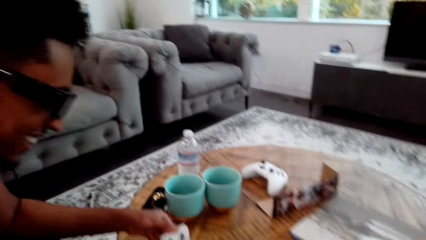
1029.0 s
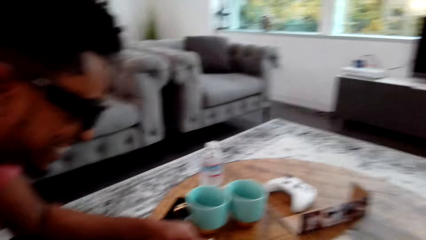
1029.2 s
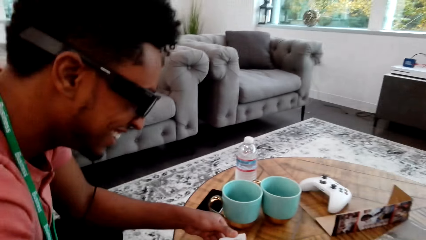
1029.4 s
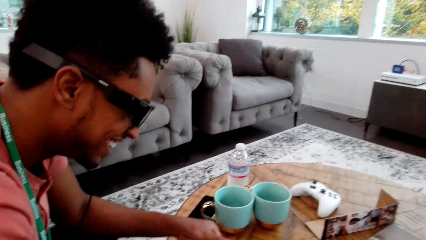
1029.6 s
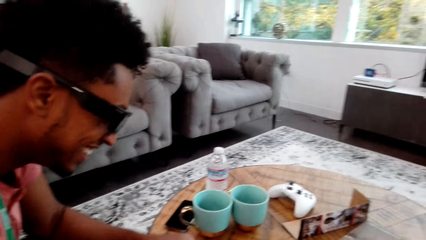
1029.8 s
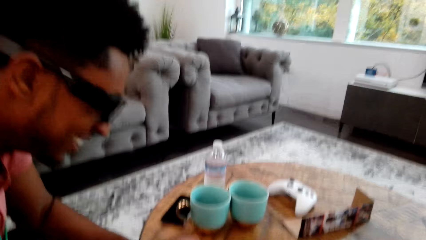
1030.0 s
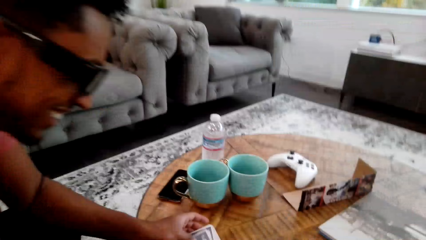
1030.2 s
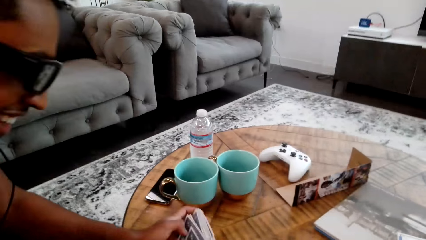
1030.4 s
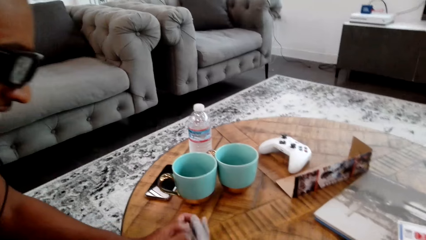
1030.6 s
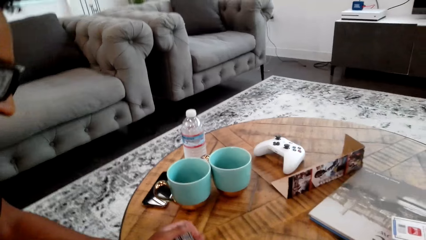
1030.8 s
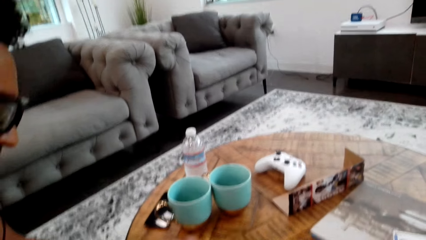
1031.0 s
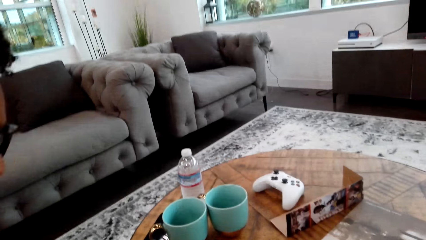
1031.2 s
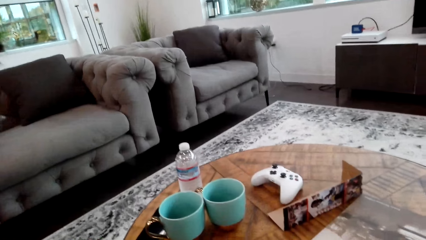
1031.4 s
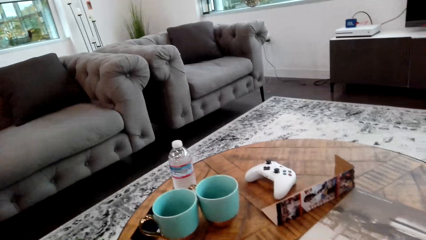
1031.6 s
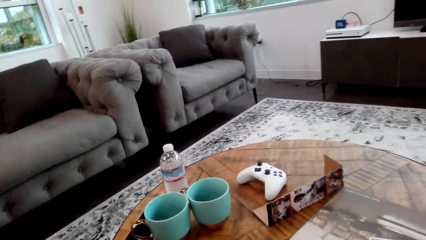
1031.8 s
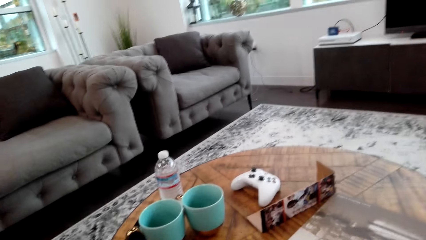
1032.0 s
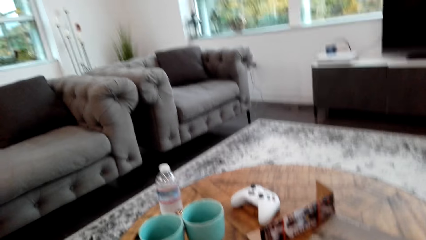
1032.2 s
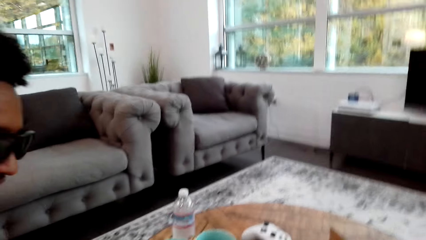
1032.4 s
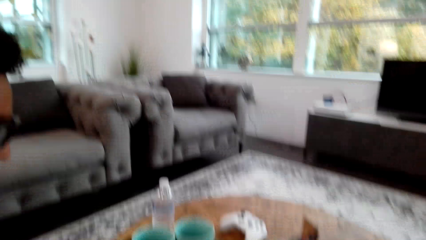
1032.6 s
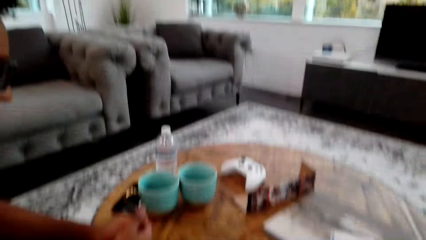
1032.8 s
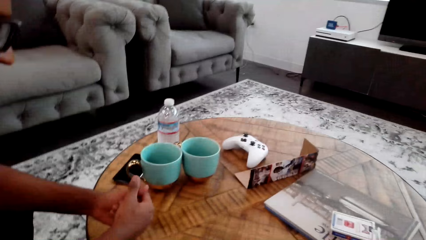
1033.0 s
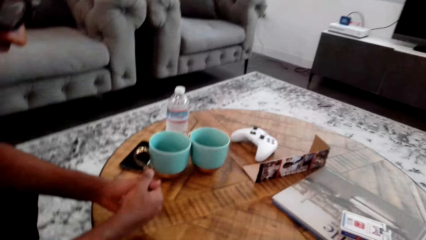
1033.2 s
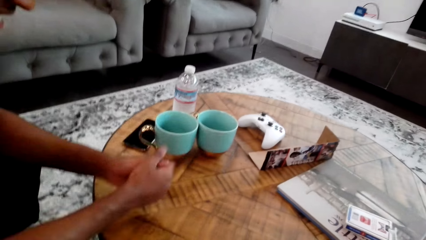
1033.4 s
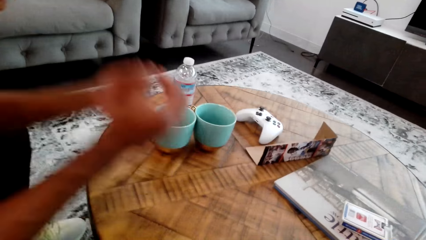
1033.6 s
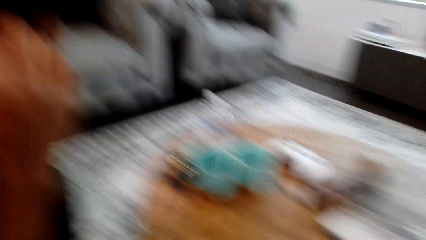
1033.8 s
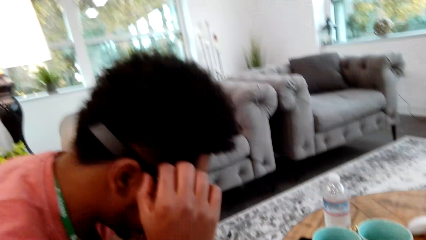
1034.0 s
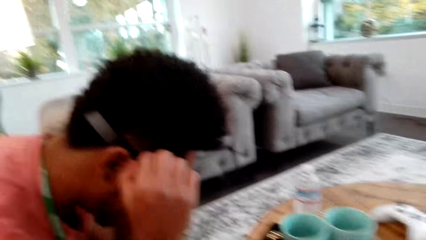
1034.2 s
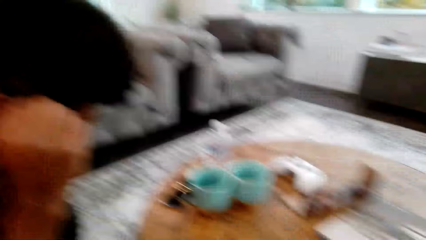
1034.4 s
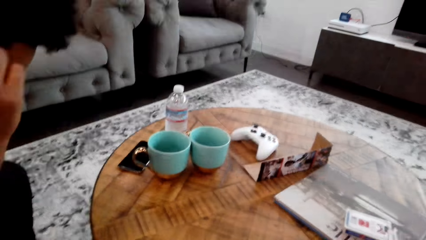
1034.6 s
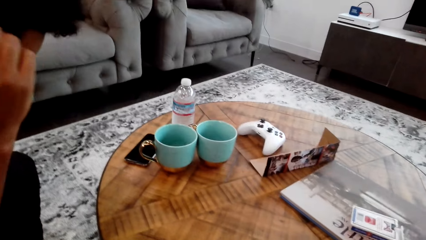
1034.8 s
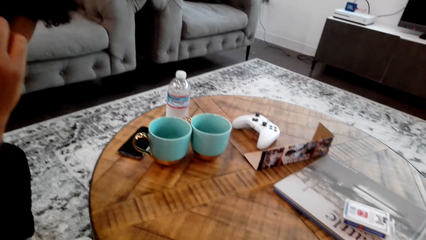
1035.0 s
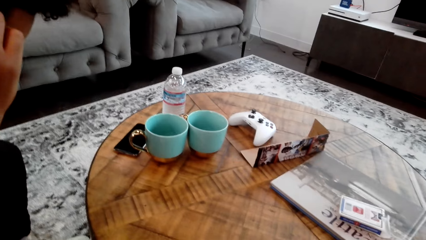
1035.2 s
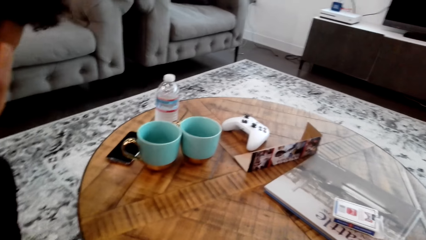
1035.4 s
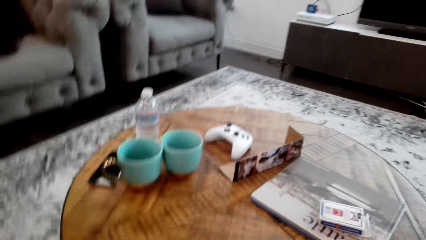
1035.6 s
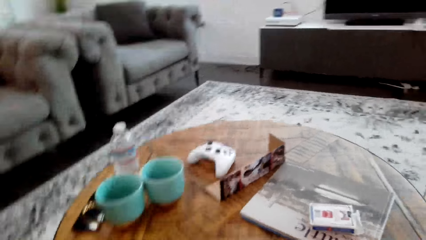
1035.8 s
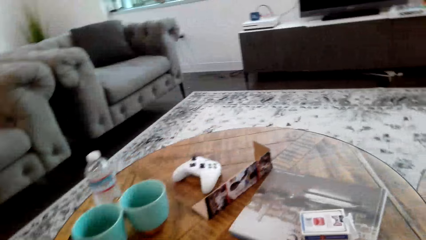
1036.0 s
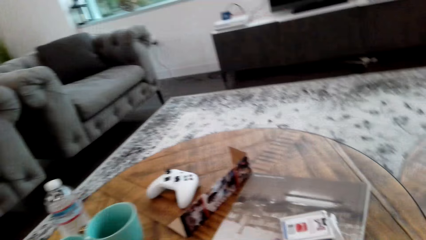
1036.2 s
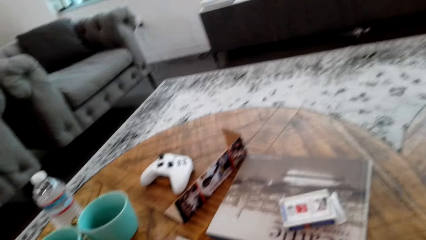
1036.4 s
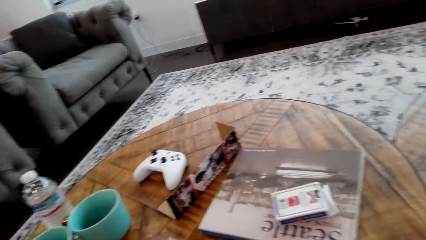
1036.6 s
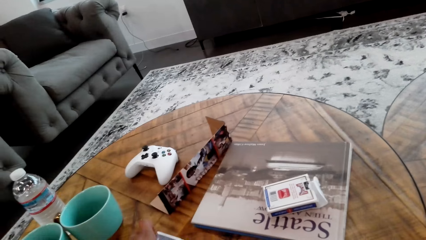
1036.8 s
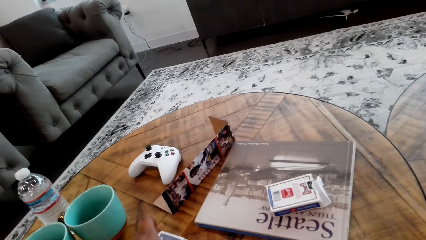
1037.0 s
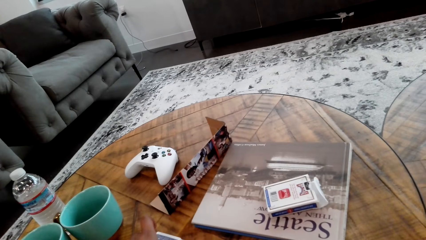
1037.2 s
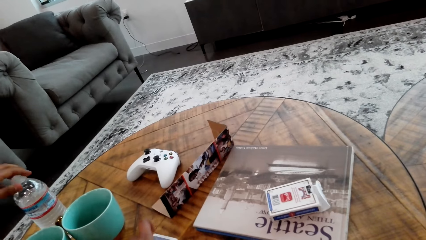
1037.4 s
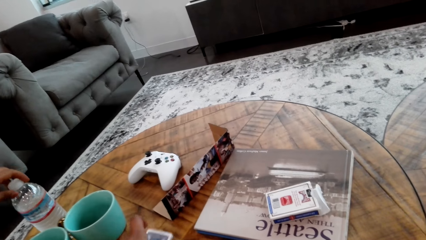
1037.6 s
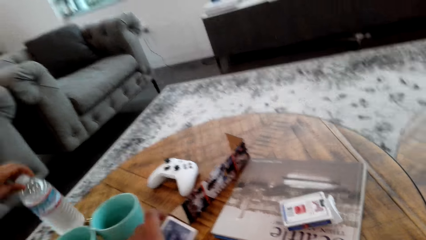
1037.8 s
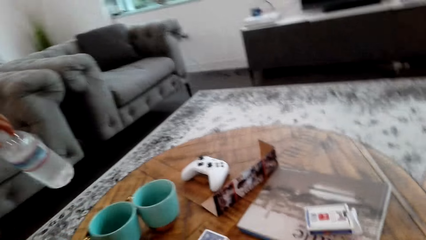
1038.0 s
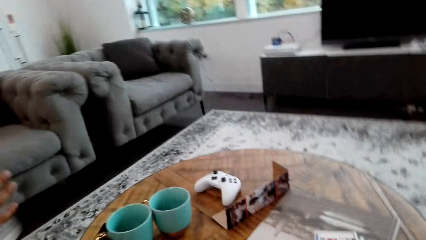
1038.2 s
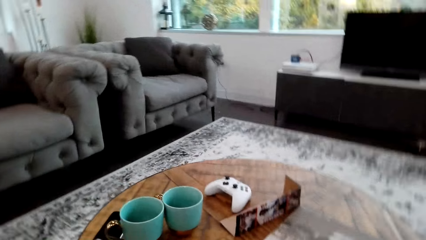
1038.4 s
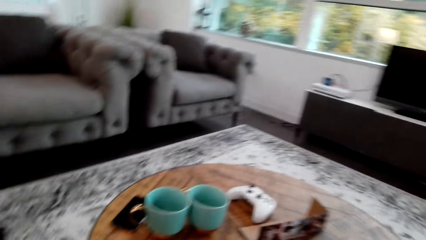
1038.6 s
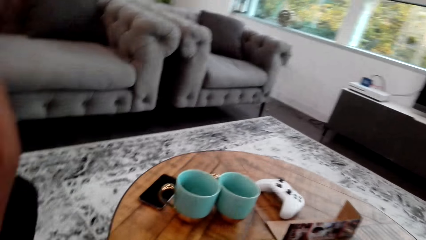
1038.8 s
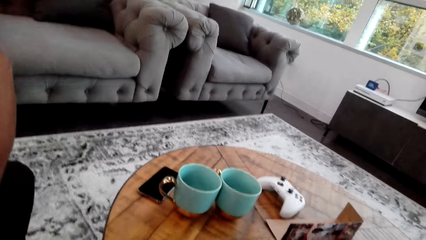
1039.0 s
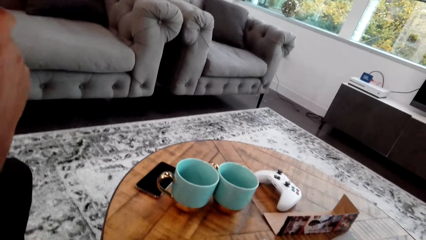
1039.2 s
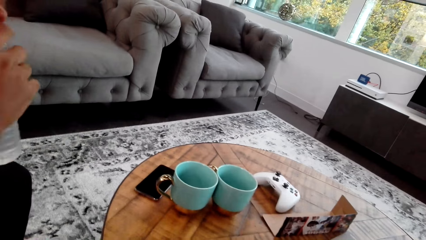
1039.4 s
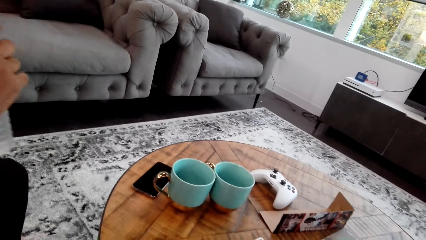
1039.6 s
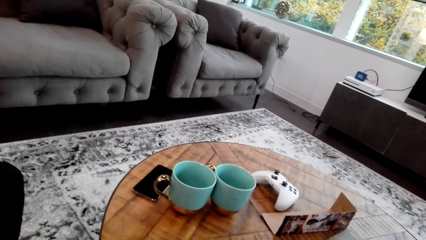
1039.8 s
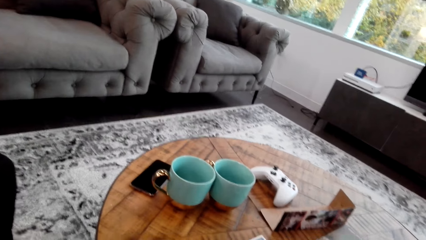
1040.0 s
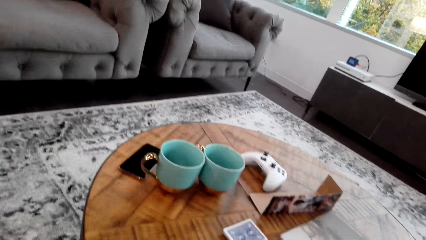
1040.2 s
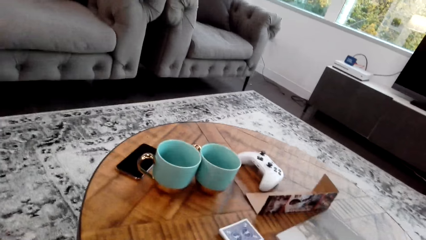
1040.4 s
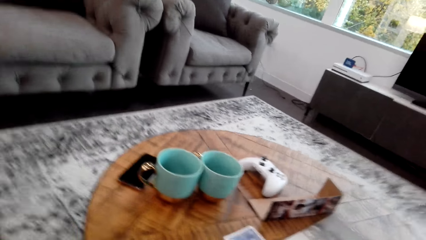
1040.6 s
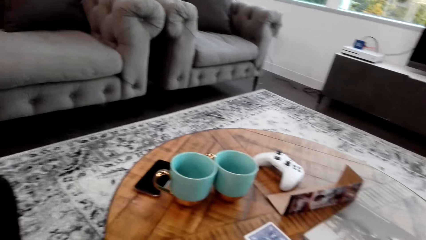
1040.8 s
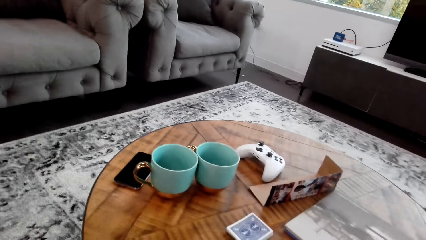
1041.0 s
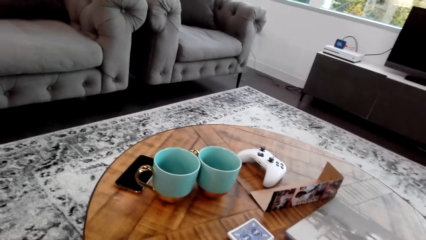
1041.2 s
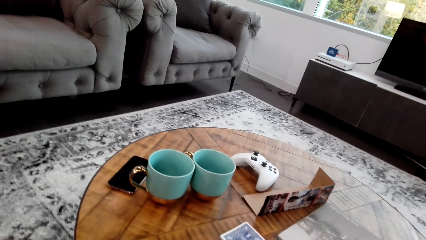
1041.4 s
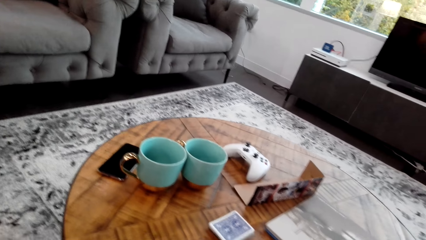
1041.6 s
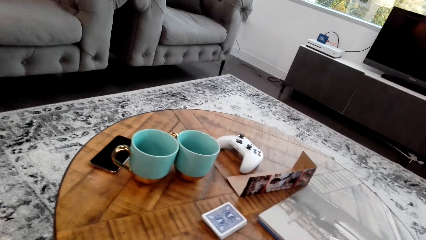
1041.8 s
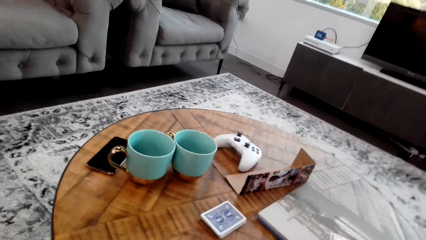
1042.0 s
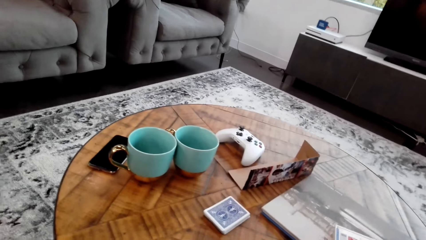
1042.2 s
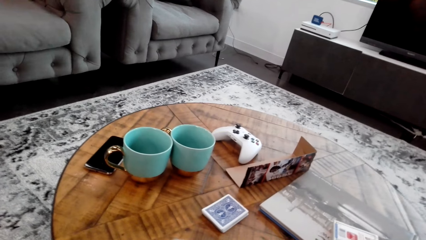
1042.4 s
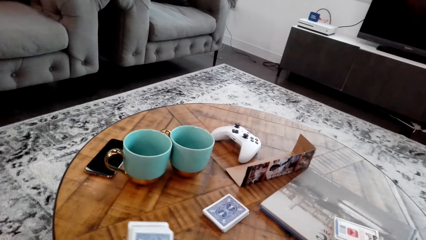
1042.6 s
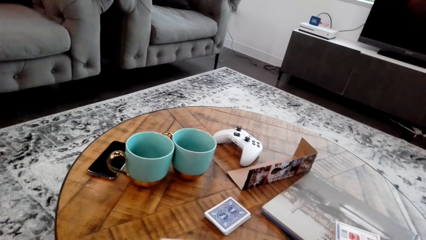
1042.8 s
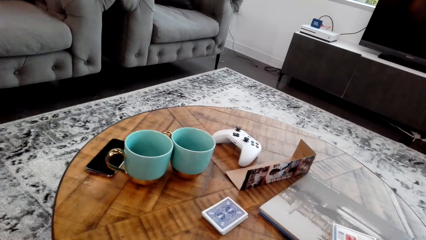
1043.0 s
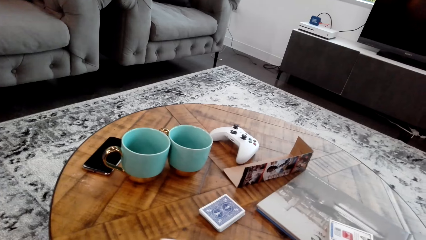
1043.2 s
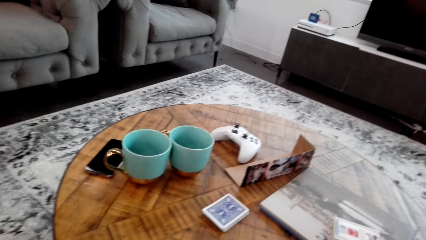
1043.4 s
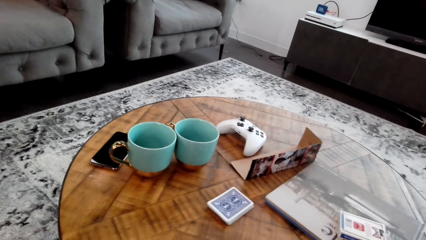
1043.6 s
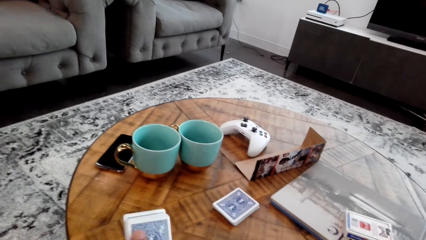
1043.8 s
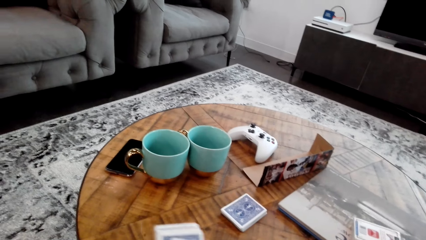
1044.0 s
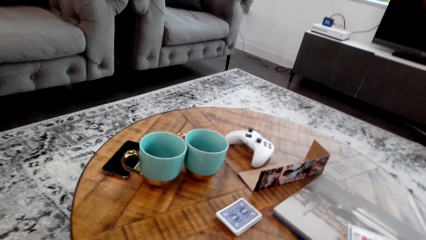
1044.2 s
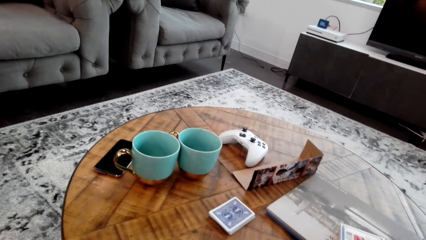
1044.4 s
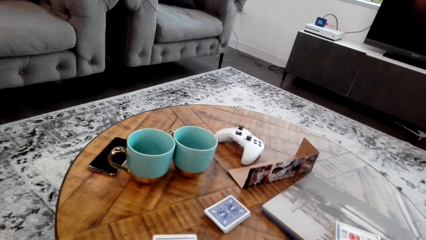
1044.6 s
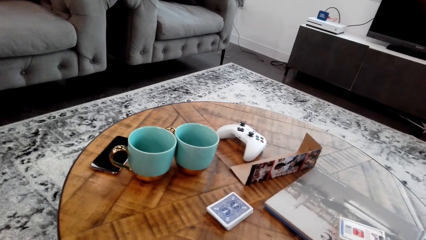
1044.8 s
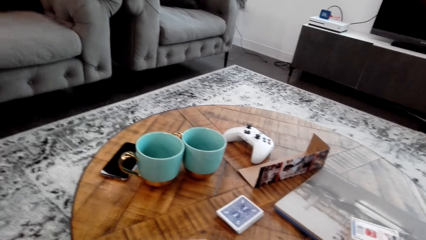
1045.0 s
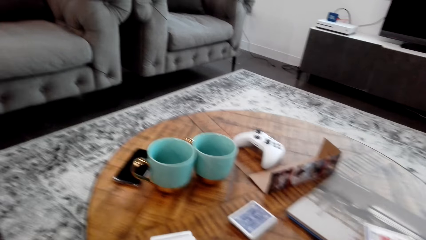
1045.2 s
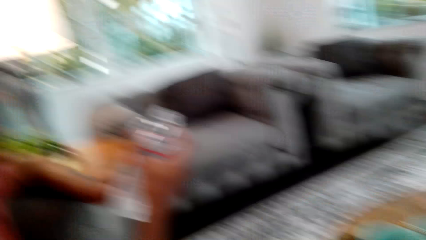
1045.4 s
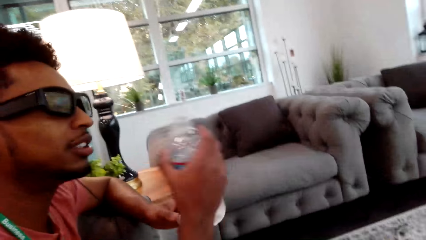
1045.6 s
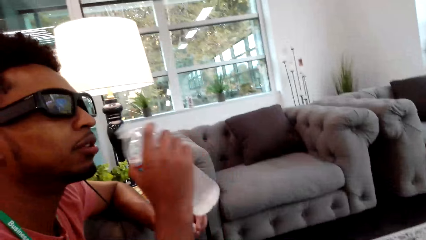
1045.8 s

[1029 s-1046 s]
A man holds a card with both hands. The man adjusts the cards, holds hands together, lifts both hands, and holds the eye glasses. The camera wearer looks around. They pick up the card. The man picks up the bottle of water from the table. The camera wearer stretches the cards. They count the cards with both hands.
